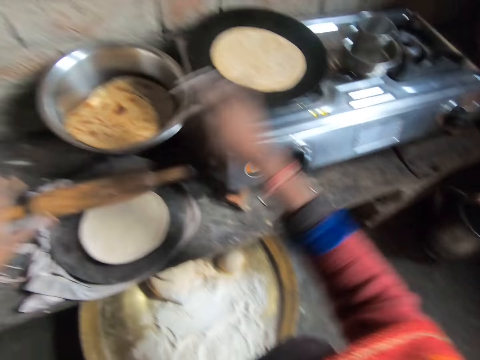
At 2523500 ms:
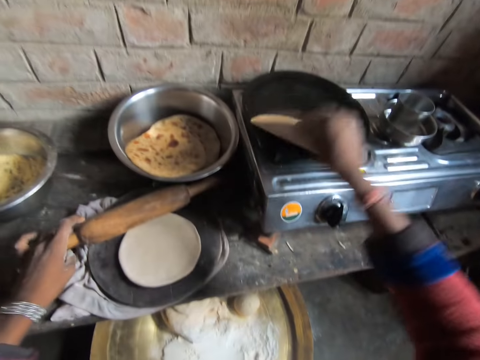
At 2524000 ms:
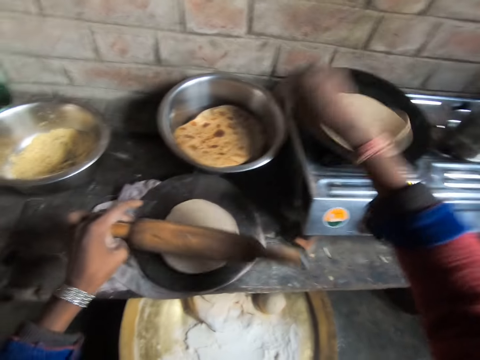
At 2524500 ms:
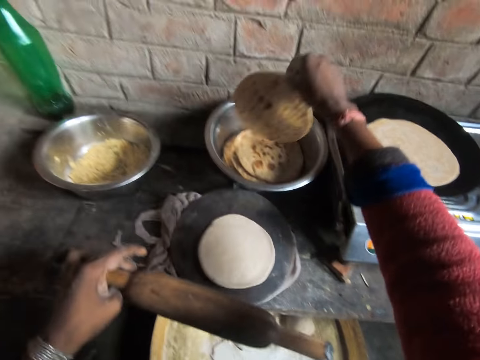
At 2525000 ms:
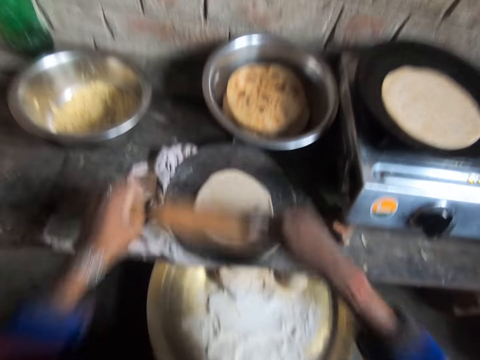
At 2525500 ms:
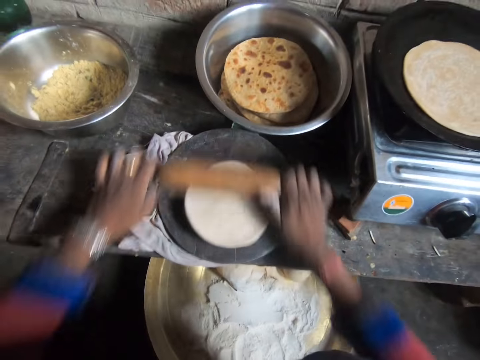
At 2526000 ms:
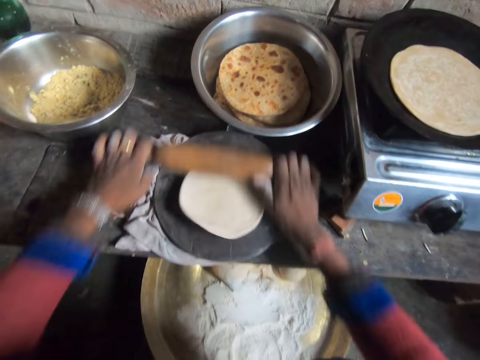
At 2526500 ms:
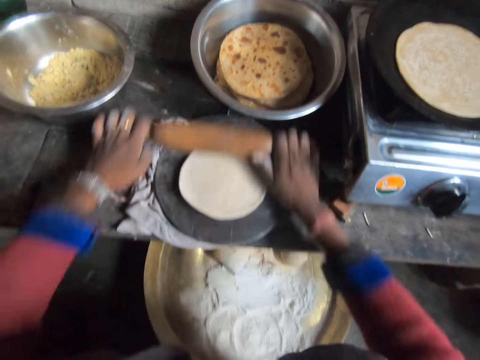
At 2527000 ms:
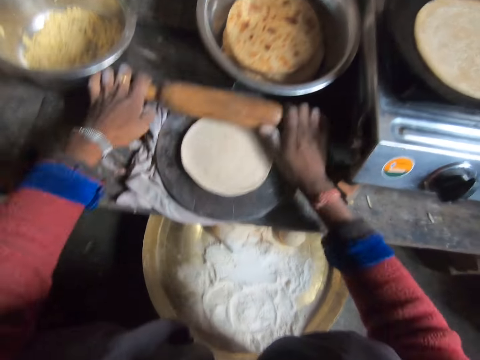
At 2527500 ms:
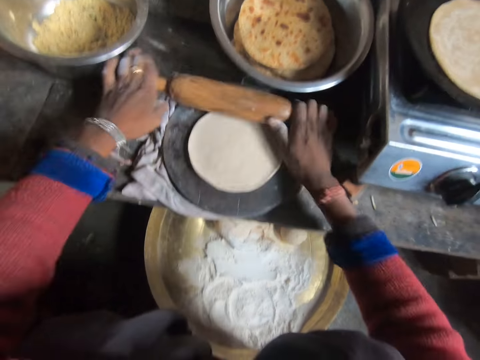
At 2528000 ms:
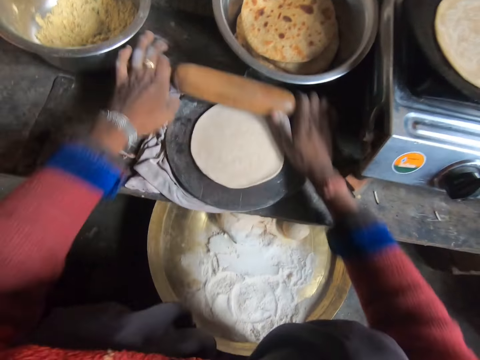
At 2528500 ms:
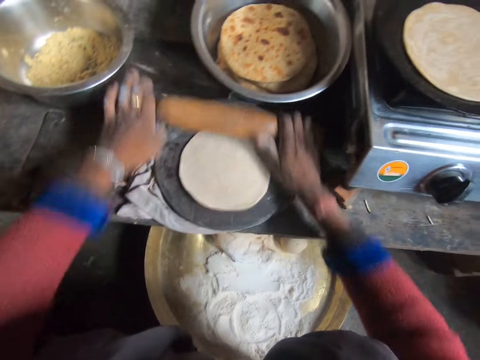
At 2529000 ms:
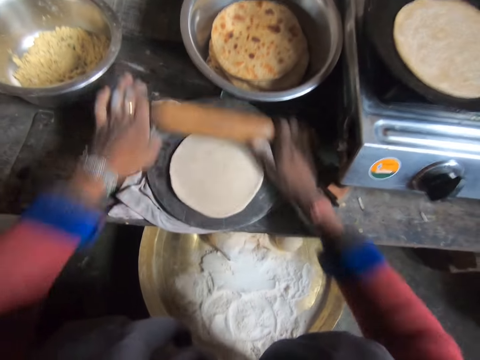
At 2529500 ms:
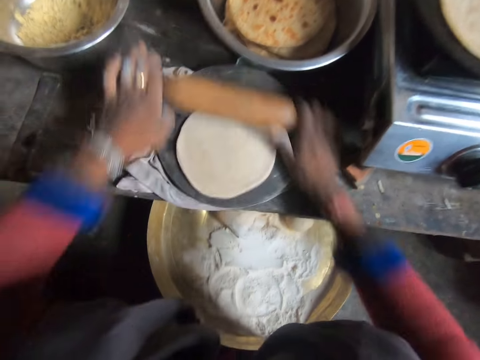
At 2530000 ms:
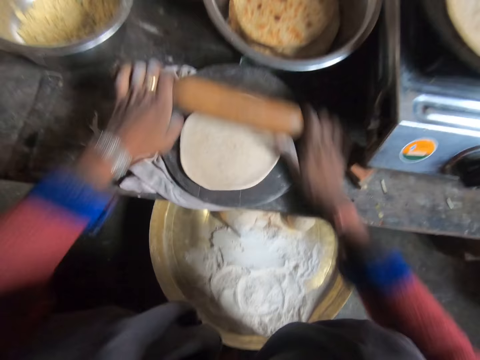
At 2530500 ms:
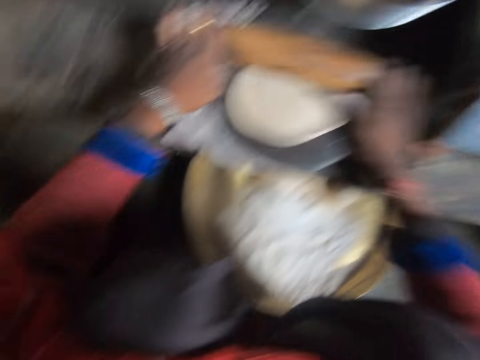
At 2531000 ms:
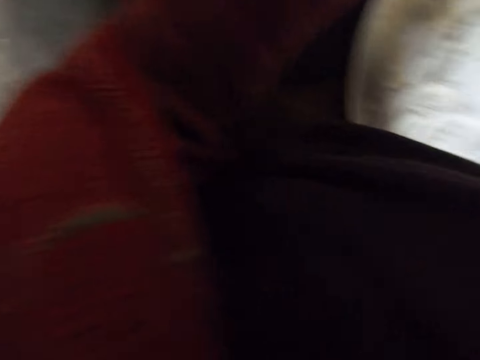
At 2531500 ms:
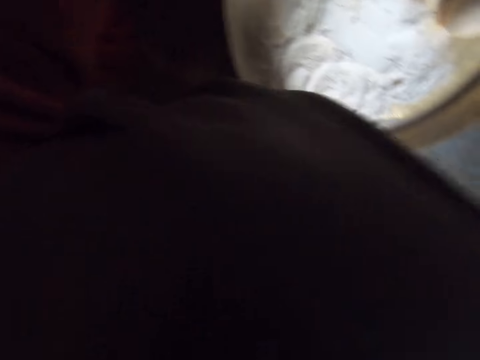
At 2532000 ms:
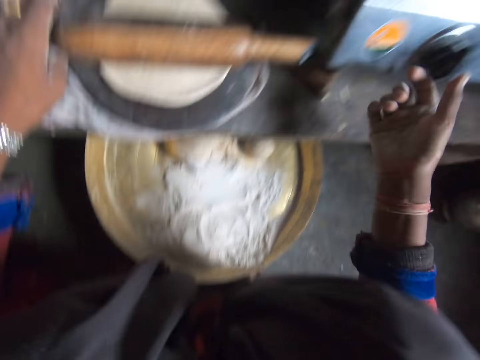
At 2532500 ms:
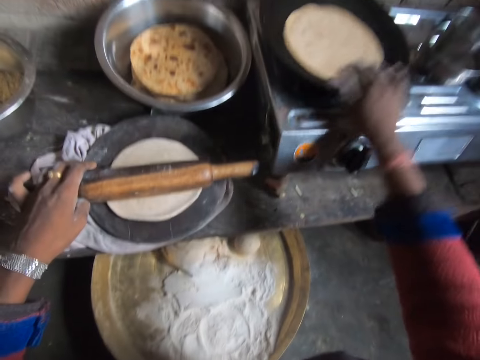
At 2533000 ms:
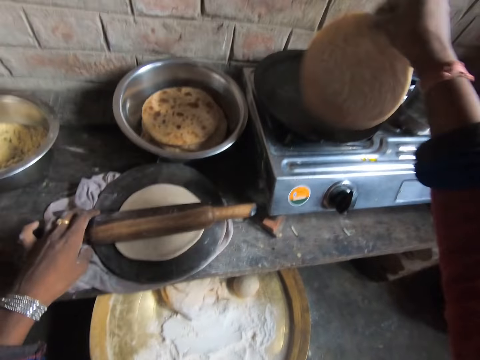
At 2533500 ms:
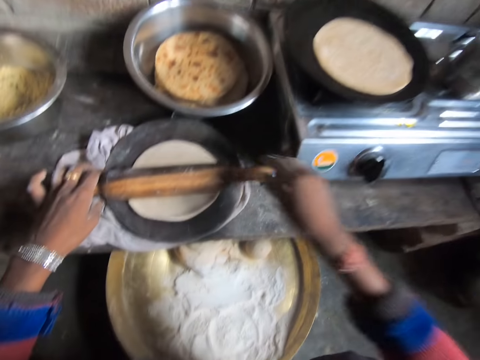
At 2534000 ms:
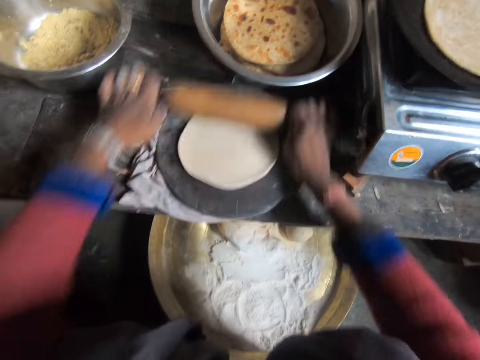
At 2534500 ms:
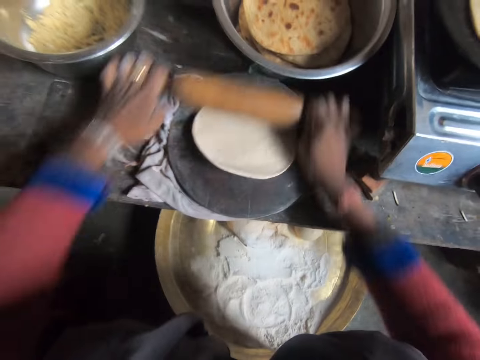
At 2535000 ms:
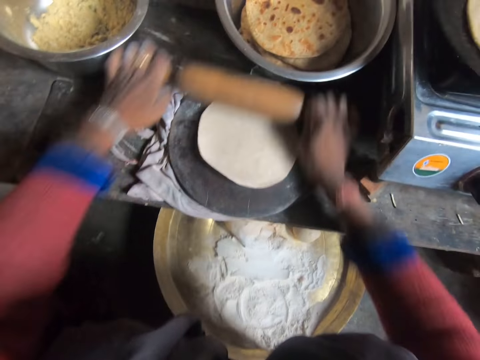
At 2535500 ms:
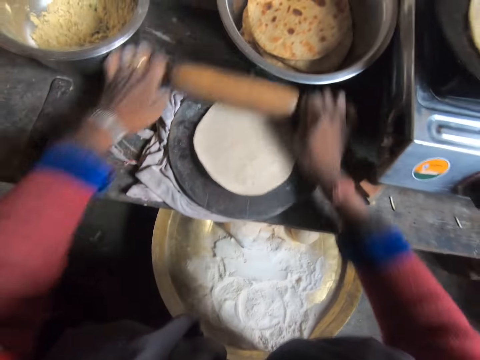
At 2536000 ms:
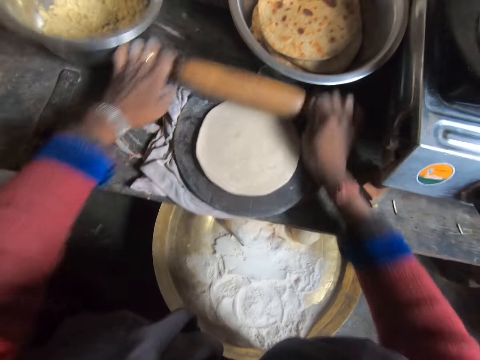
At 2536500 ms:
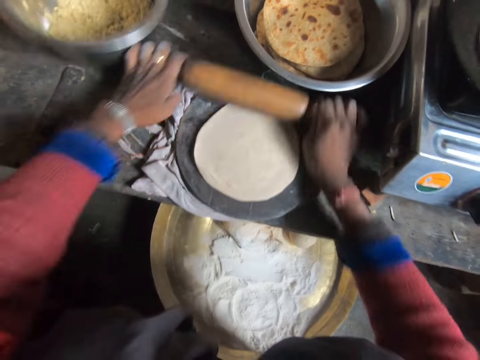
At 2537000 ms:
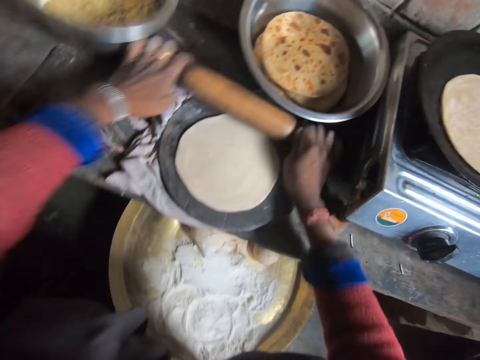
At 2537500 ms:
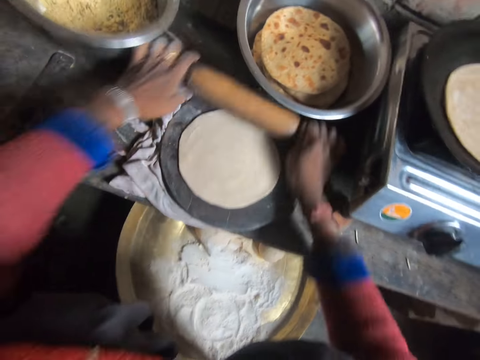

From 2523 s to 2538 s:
The camera wearer checks the pancake in the pan with her right hand. She lifts the flat bread and drops the flat bread in the pan. She takes a flat bread from the bowl and drops the flat bread in the bowl. She checks the pancake in the bowl with her right hand. She rolls the dough with a rolling pin. She takes the flat bread. She checks the pancake in the pan with her right hand. She drops the flat bread. She continues flattening the dough in the rolling board with the rolling pin.

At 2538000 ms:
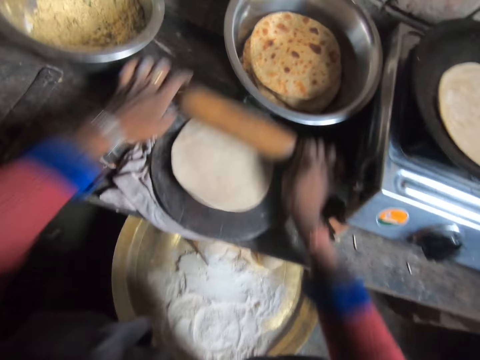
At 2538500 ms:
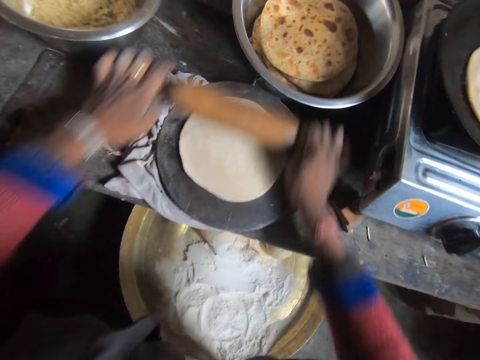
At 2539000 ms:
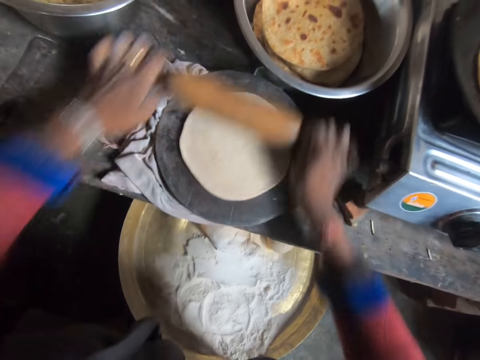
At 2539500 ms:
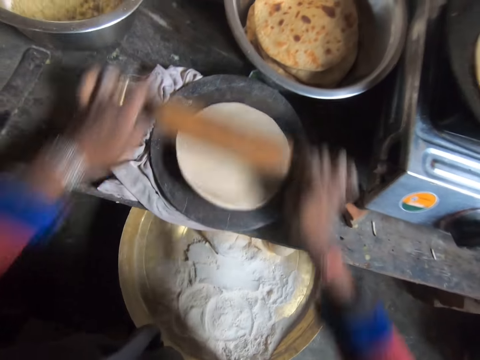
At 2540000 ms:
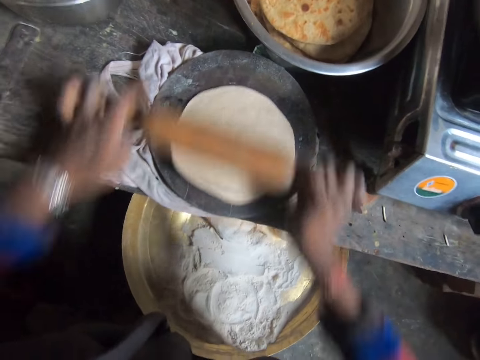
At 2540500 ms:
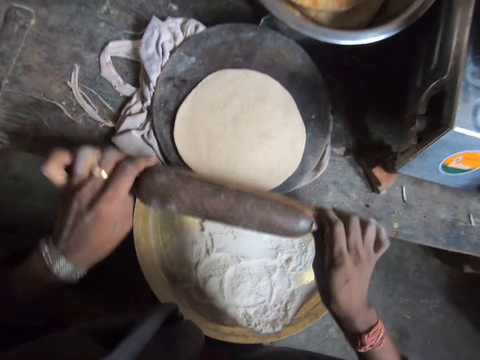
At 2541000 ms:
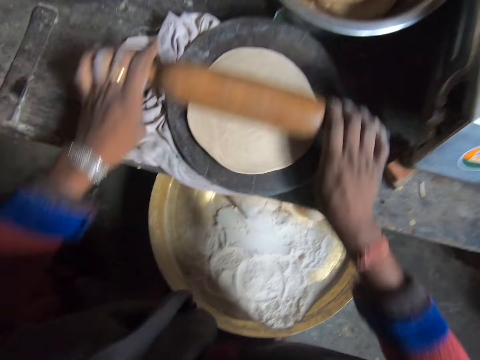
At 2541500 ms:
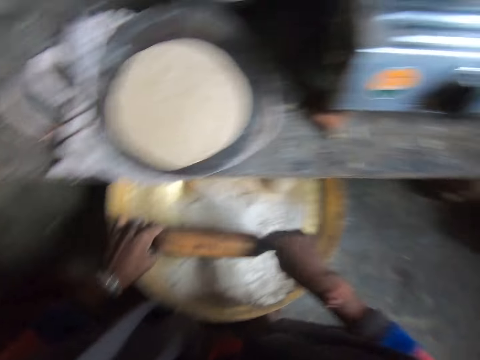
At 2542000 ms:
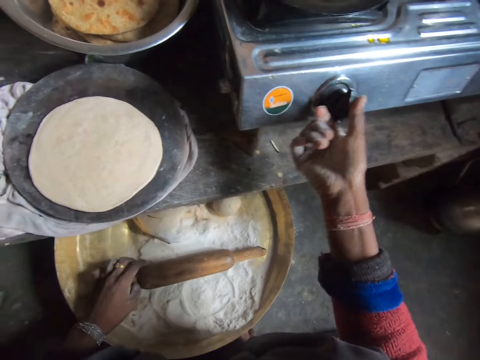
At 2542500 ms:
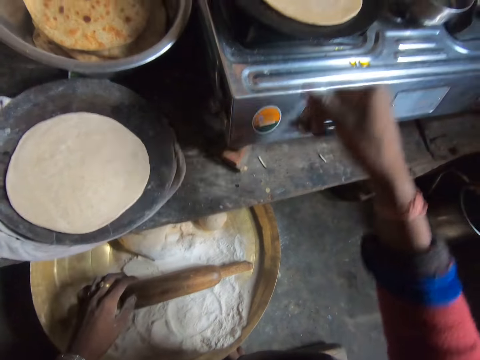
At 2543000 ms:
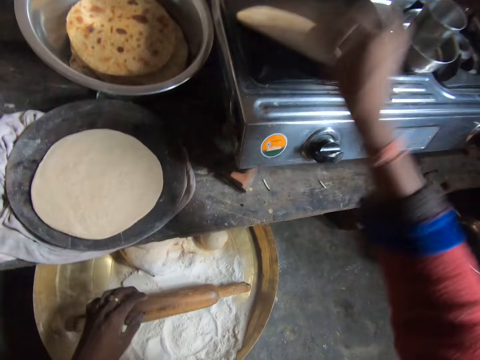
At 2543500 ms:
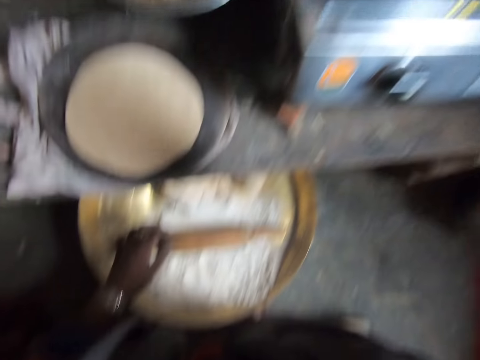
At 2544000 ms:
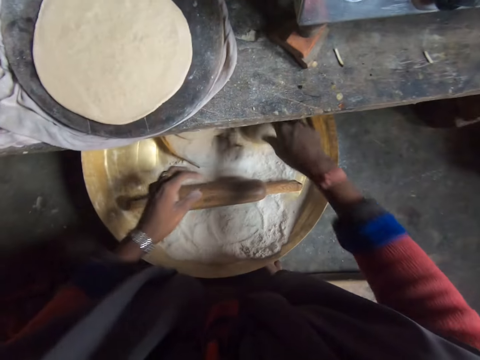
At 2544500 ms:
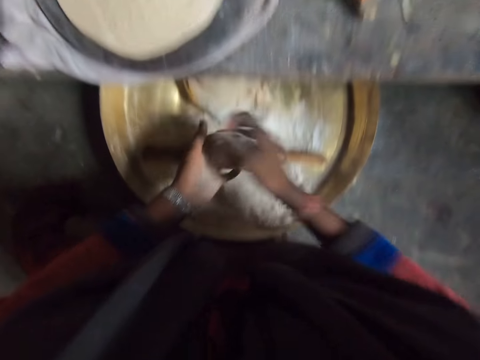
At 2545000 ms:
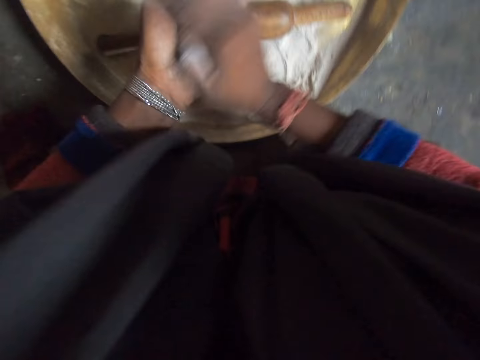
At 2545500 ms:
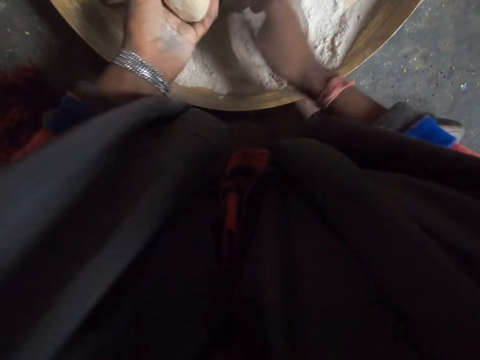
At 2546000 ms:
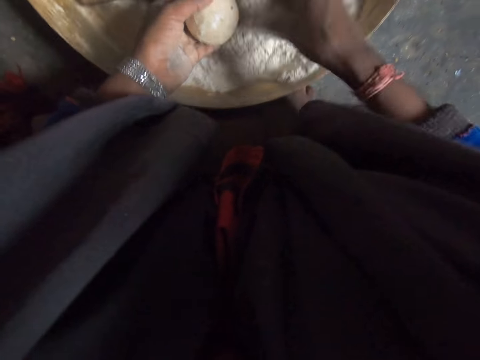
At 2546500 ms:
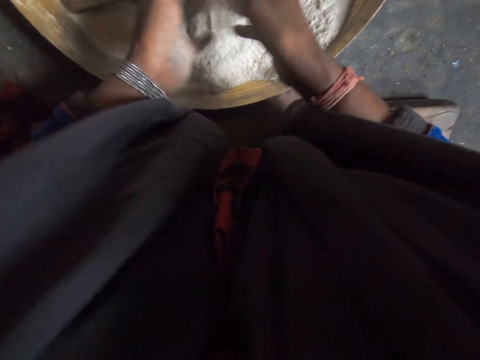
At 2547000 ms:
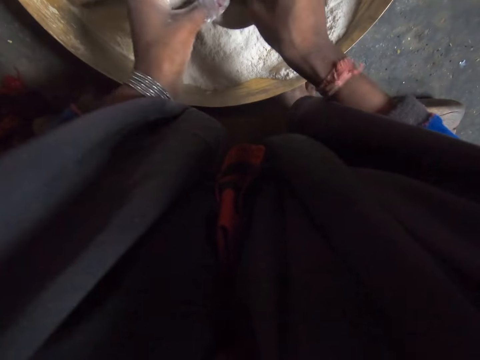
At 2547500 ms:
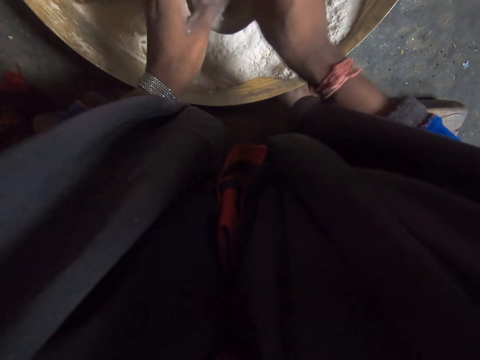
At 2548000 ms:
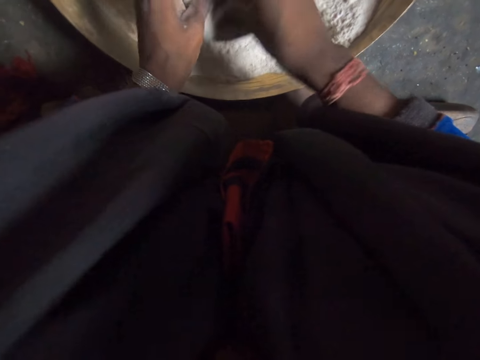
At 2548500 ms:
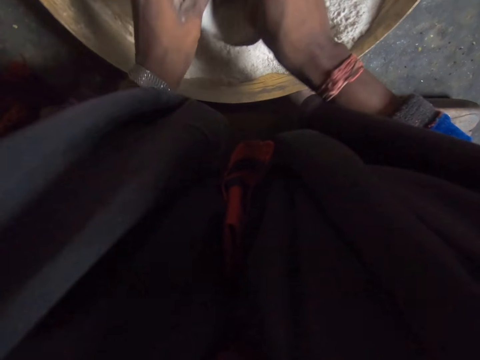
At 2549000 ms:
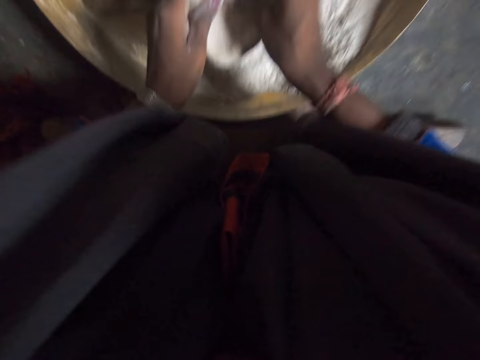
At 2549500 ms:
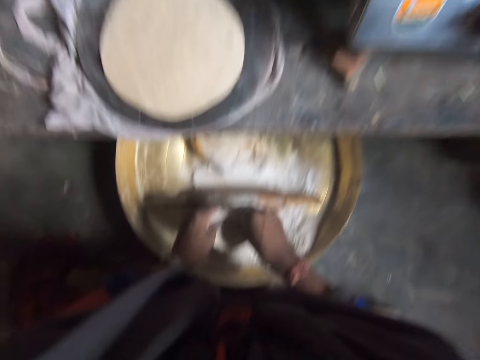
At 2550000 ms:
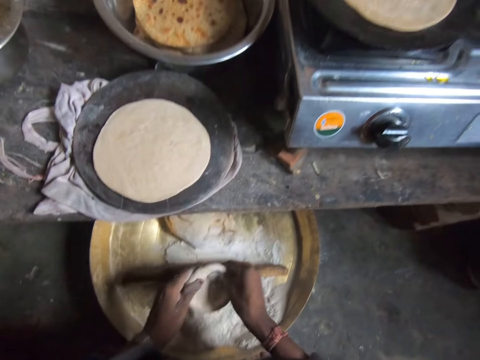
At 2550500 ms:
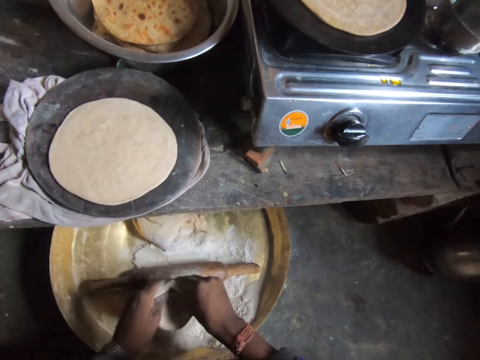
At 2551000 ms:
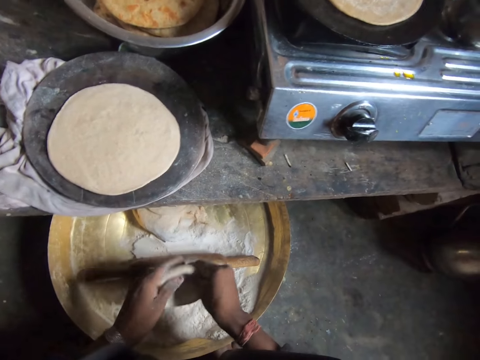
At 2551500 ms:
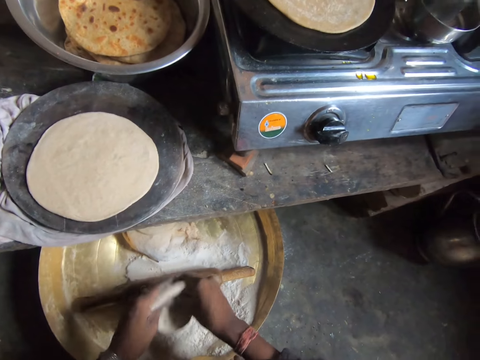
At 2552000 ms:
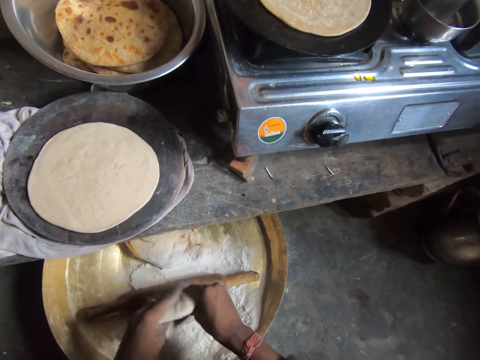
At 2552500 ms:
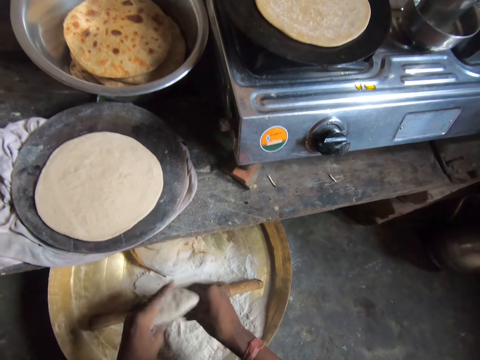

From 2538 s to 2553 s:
The camera wearer turns the knob of the gas cooker. She places the rolling pin in a tray. She checks the pancake in the pan with her right hand. She takes the flat bread and drops the flat bread. She takes a dough ball. She molds the dough well. She rolls the dough with hands. She takes flour and rubs the flour on the dough ball. She digs a hole in the dough. She stretches the dough ball with hands.
